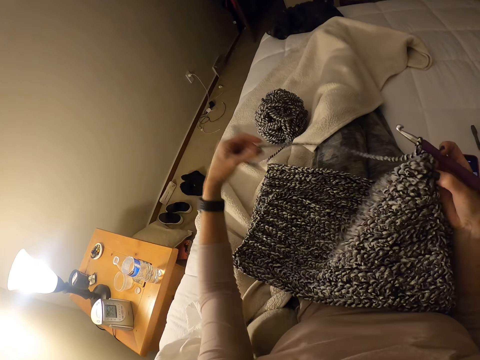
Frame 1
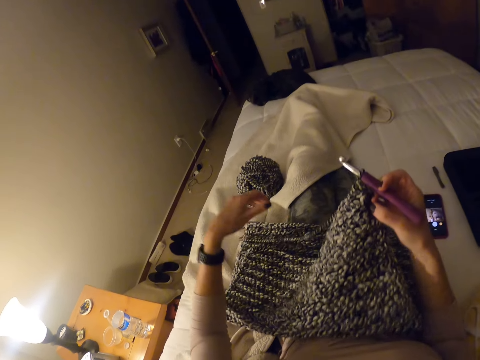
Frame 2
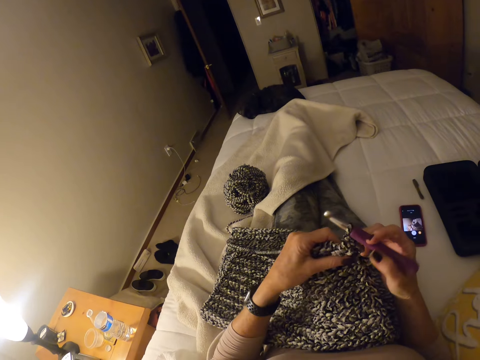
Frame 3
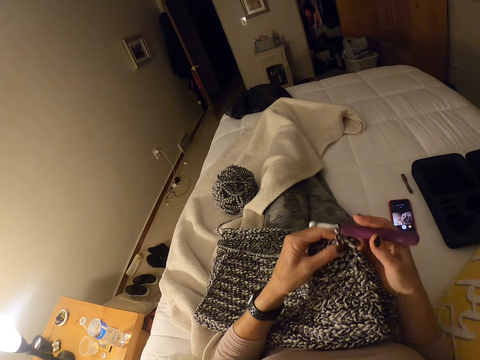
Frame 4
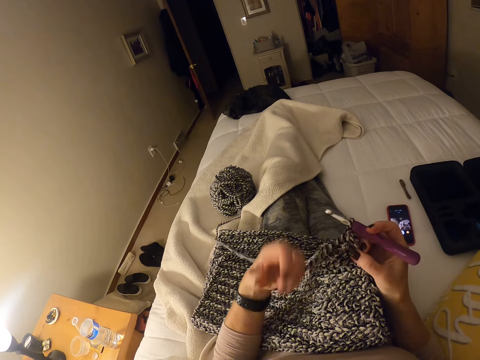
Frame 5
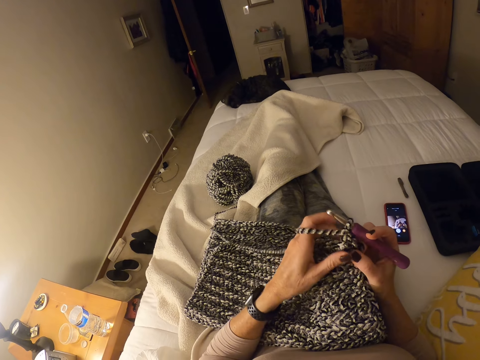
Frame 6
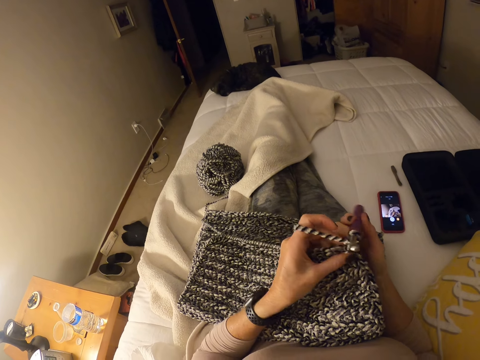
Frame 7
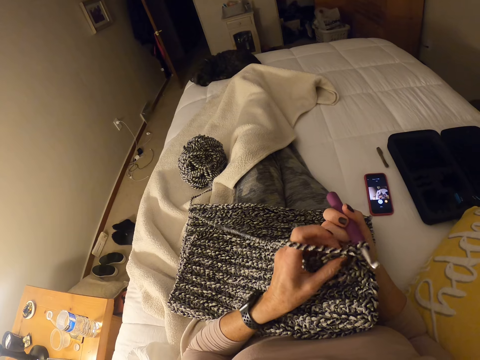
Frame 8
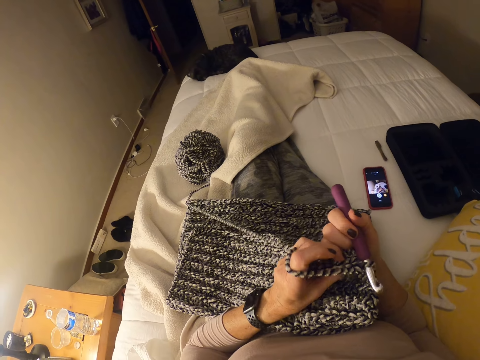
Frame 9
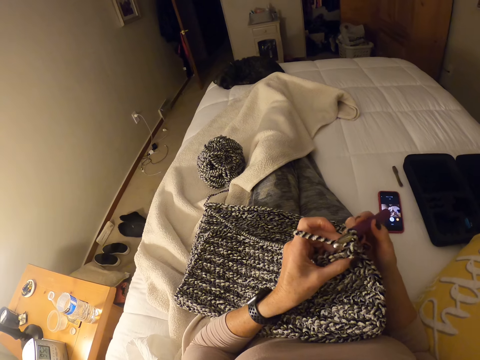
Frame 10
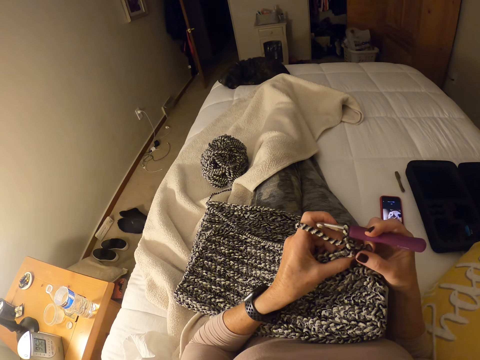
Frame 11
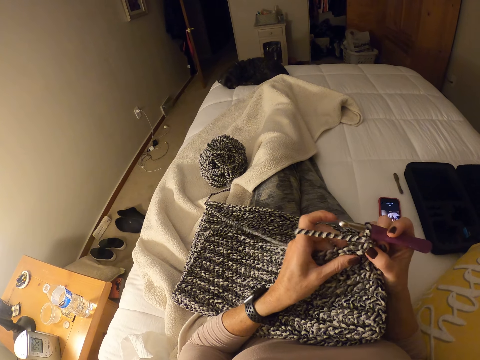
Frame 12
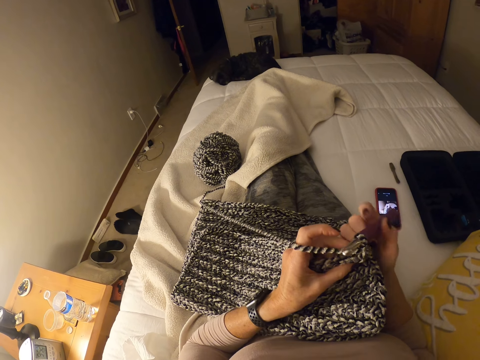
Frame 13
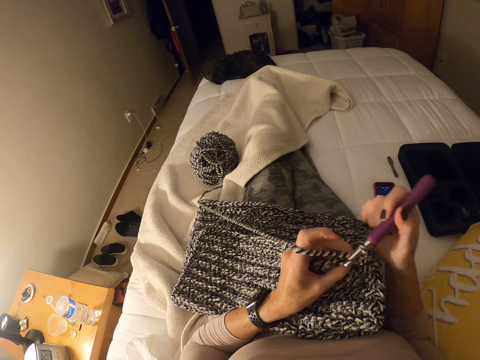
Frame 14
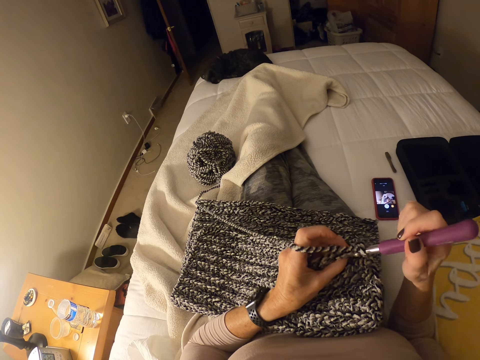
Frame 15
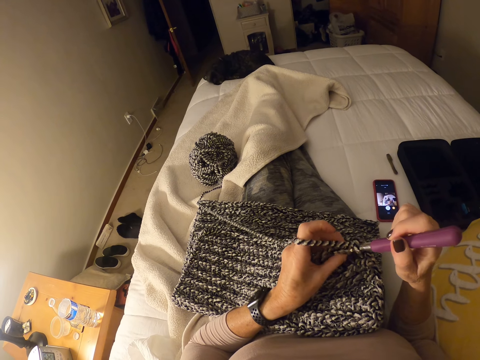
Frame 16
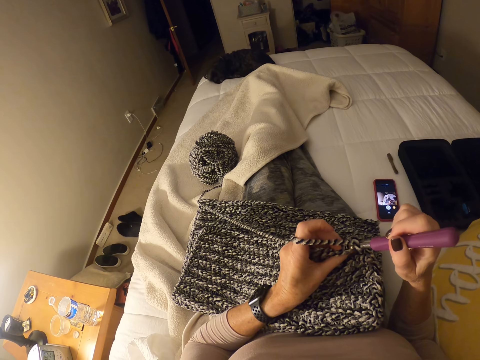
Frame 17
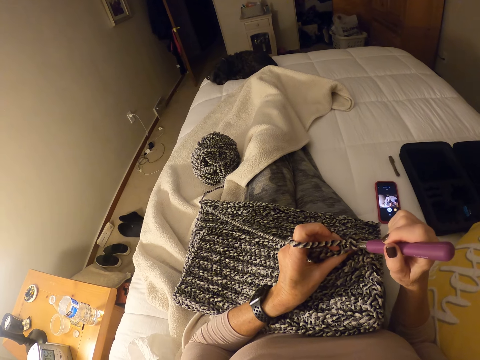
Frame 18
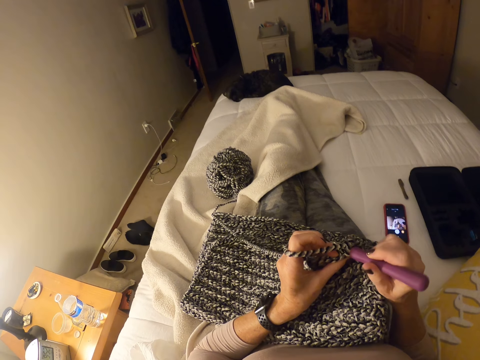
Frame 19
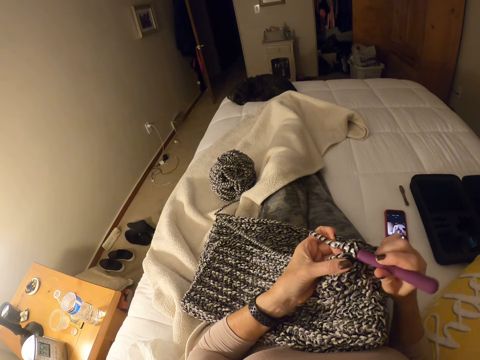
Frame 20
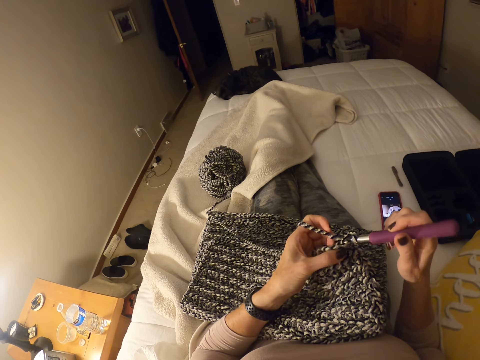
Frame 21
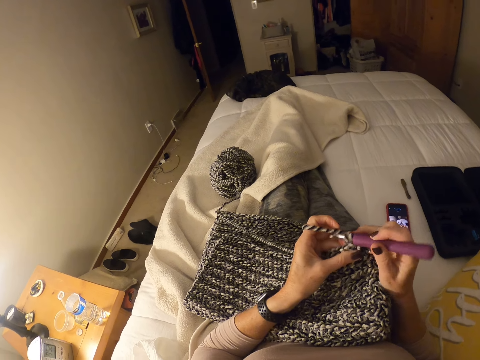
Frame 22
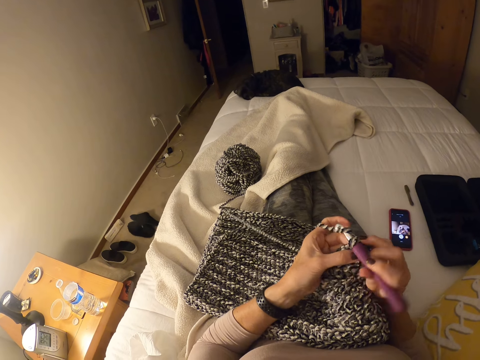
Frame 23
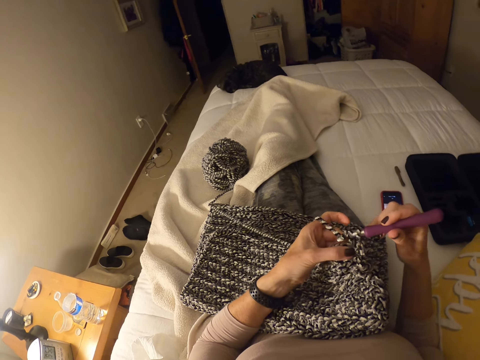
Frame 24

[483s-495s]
The camera wearer adjusts the yarn. They knit the fabric.

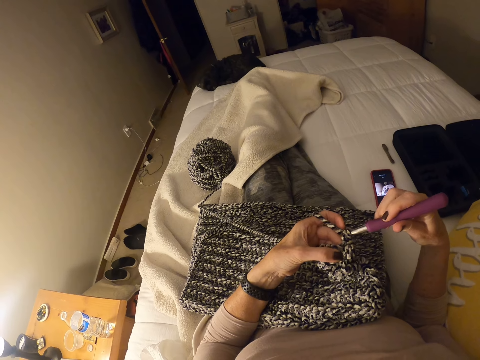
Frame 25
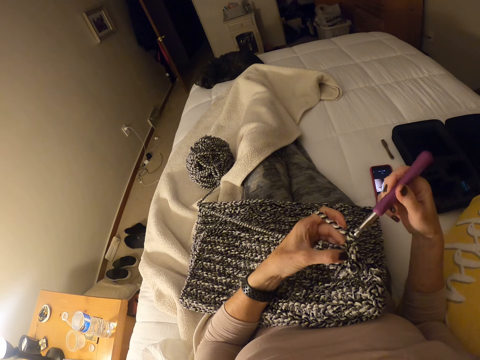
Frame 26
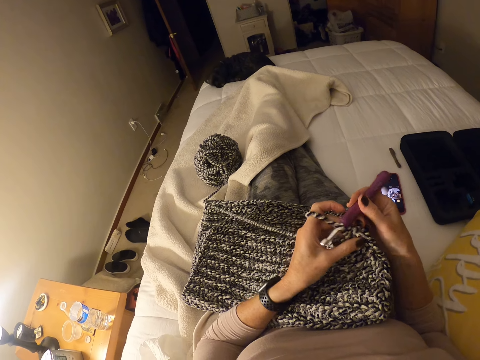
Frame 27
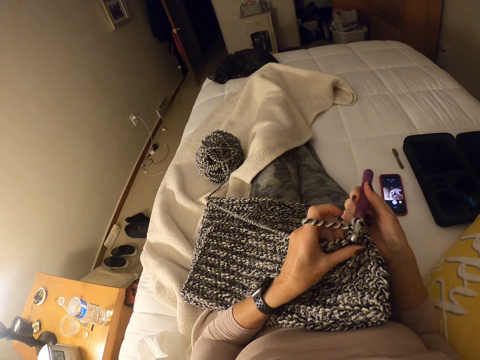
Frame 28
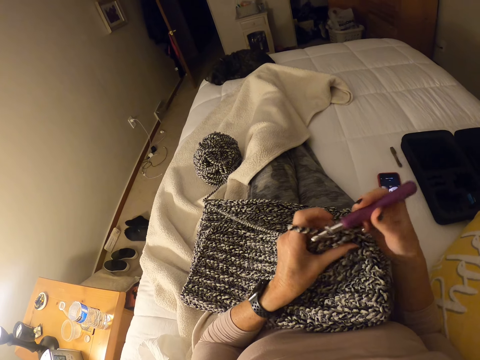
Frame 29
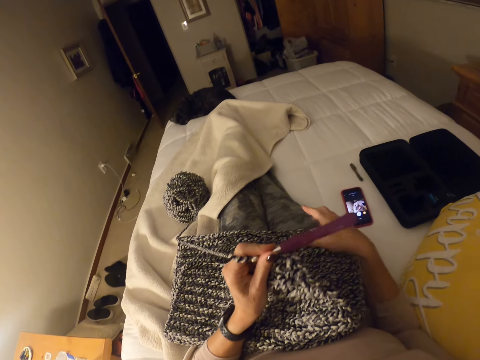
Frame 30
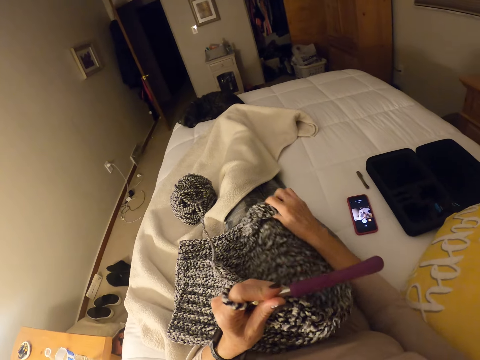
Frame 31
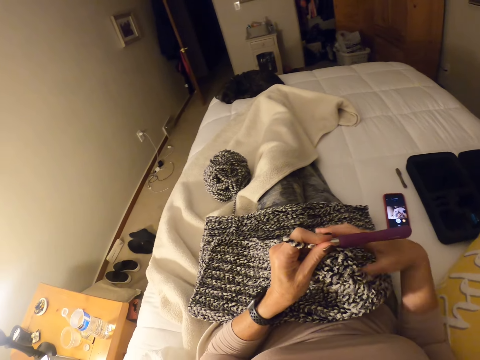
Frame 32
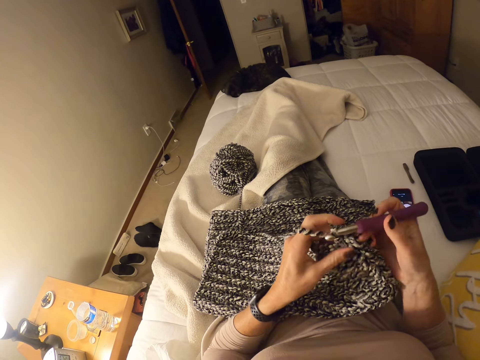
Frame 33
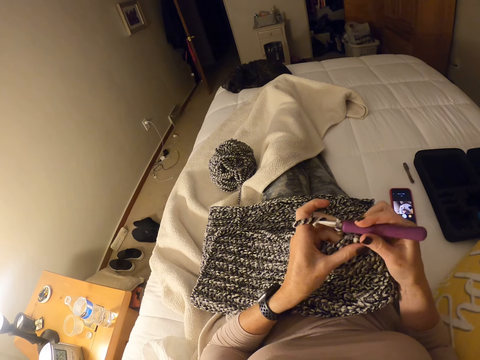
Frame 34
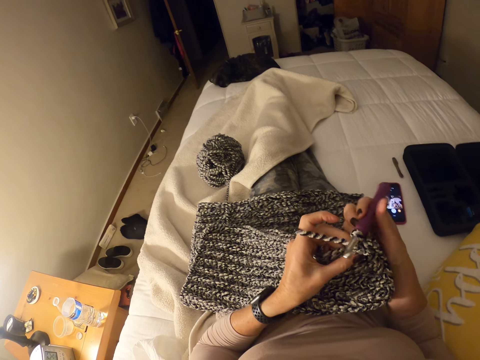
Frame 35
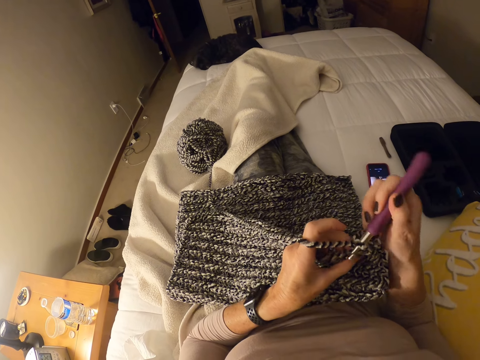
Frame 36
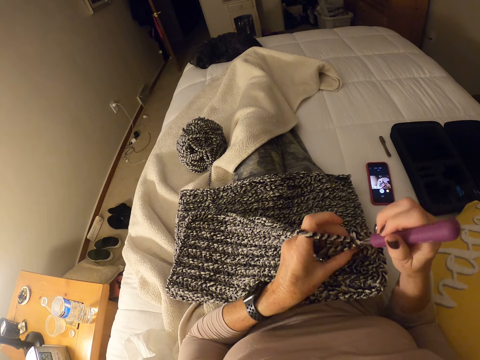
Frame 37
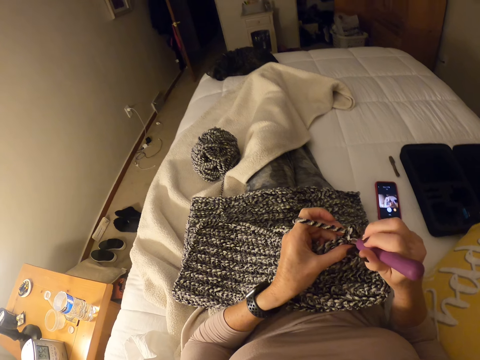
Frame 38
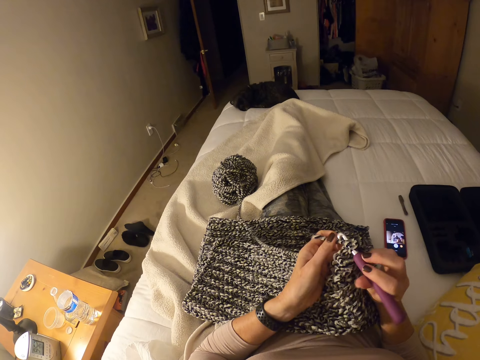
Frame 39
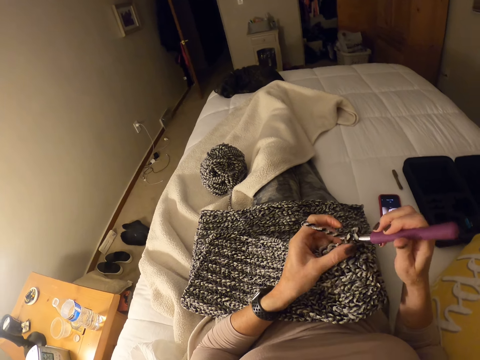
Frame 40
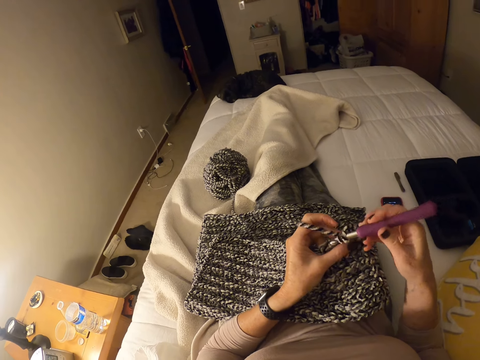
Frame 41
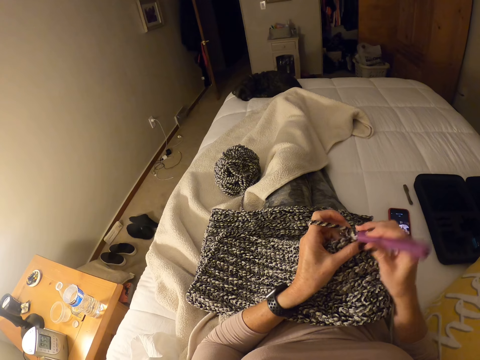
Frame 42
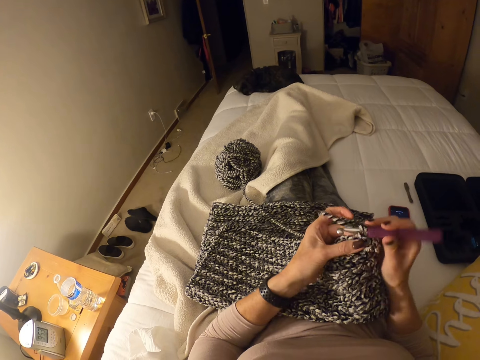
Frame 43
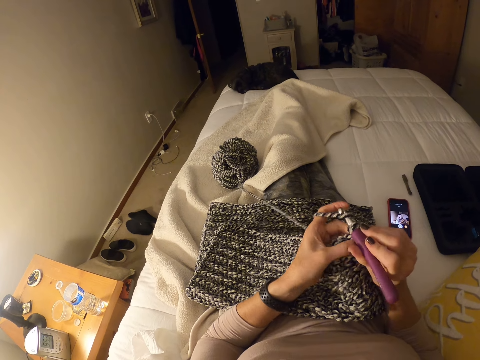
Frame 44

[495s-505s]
The camera wearer stops knitting the fabric. They adjust placement of the fabric. They knit the fabric.

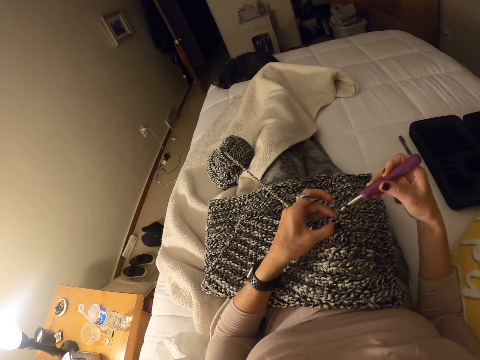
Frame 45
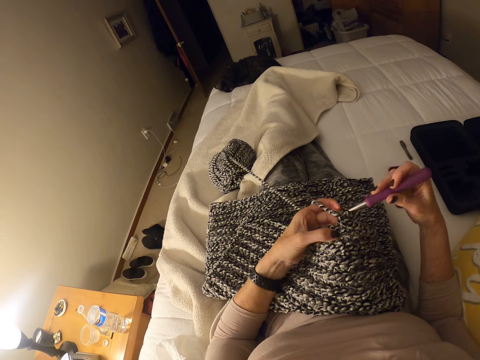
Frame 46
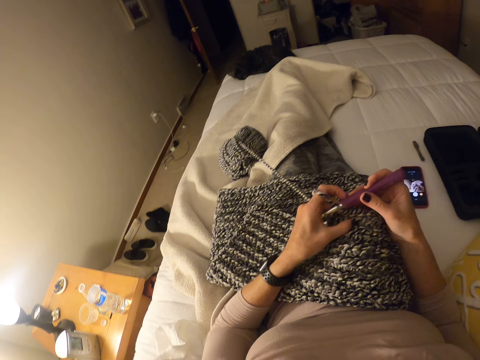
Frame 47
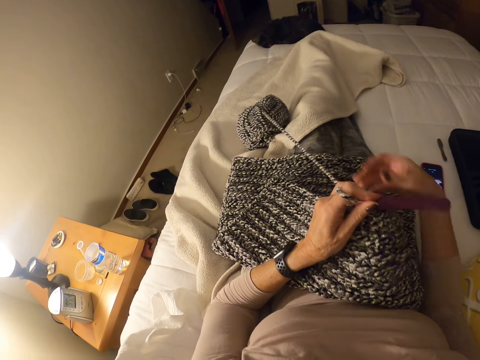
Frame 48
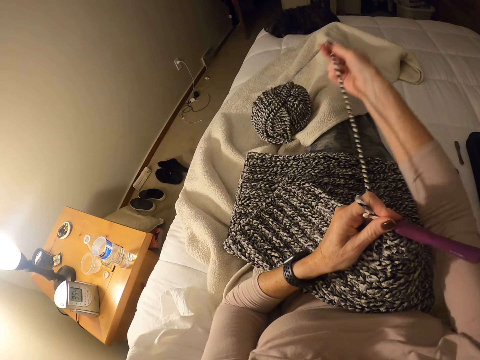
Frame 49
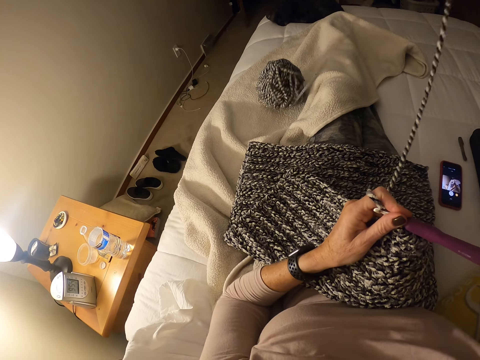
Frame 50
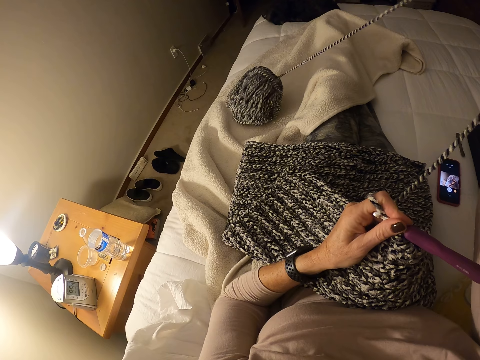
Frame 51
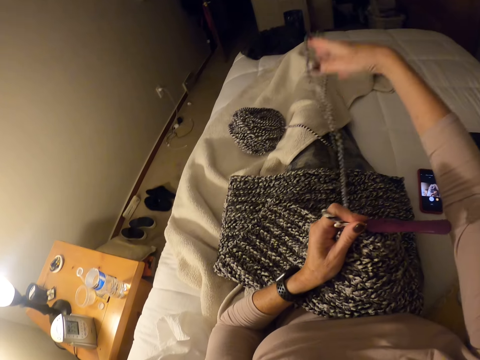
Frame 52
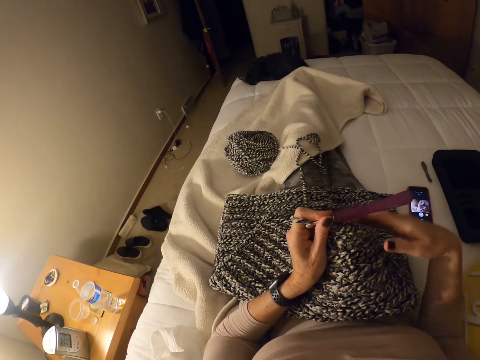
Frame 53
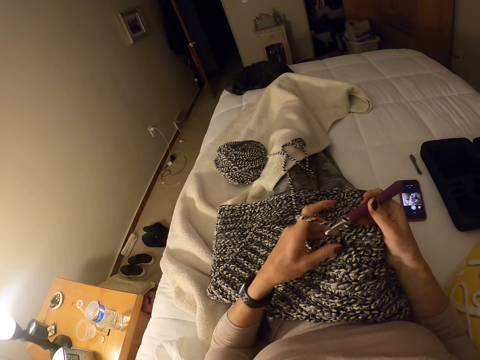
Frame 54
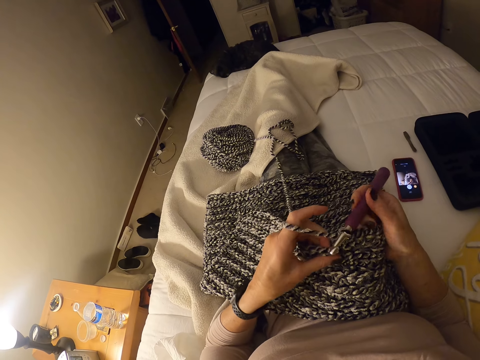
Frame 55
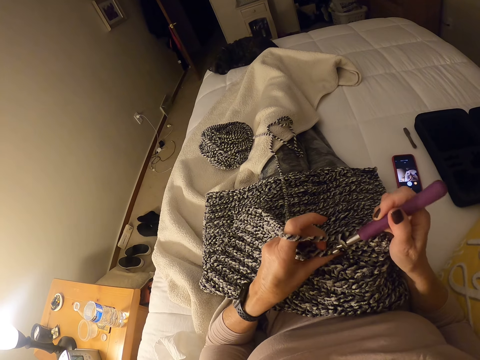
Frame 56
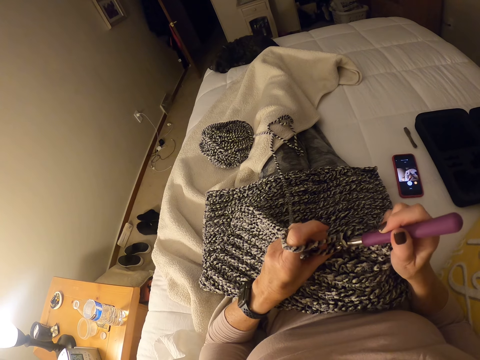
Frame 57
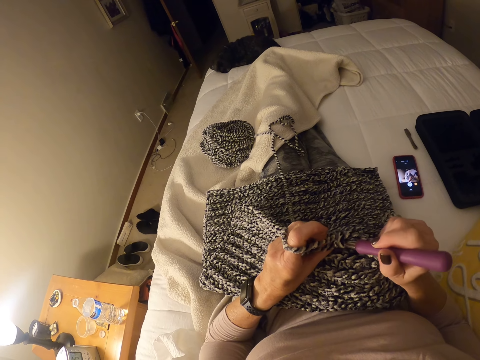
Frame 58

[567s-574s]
The camera wearer pulls a yarn on the bed. They crochet the cloth.
